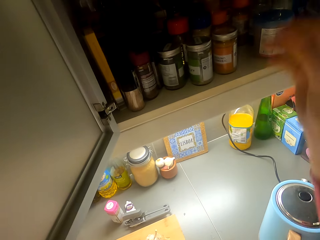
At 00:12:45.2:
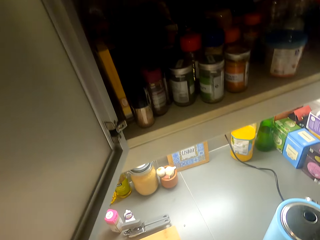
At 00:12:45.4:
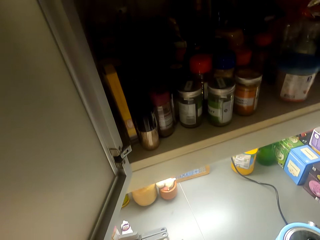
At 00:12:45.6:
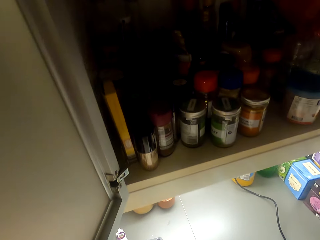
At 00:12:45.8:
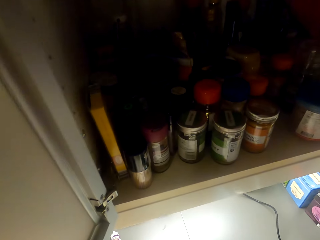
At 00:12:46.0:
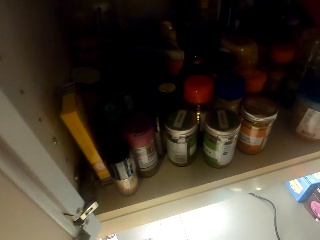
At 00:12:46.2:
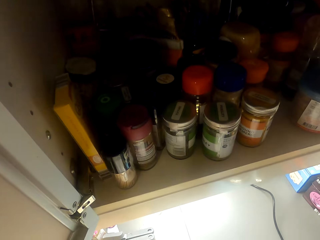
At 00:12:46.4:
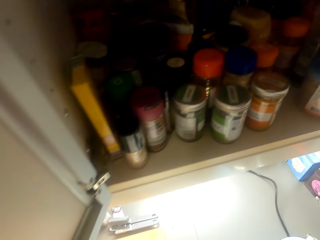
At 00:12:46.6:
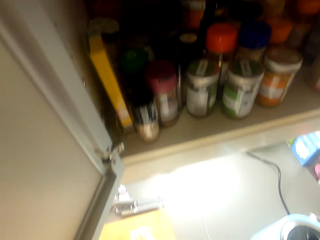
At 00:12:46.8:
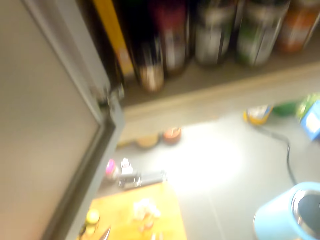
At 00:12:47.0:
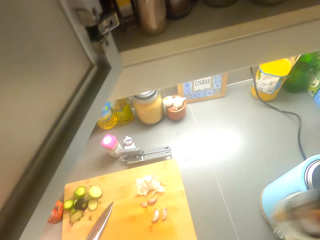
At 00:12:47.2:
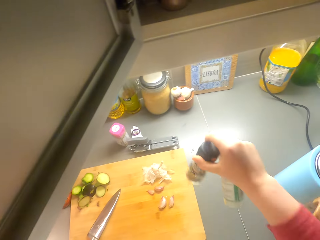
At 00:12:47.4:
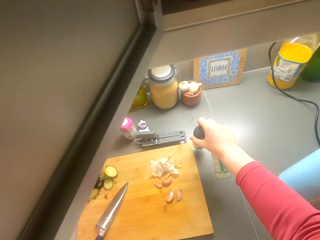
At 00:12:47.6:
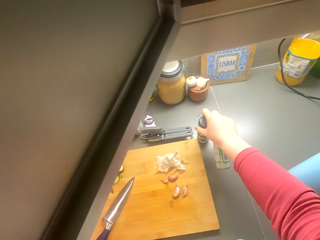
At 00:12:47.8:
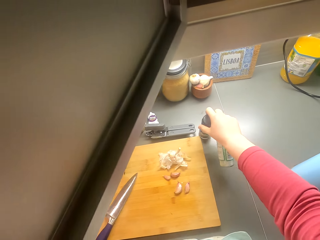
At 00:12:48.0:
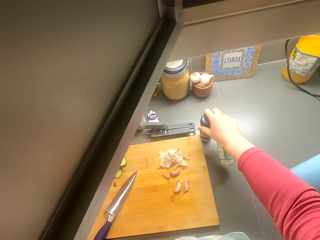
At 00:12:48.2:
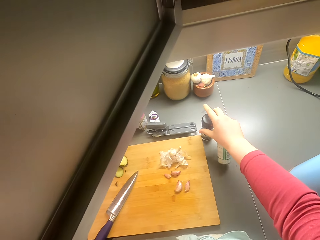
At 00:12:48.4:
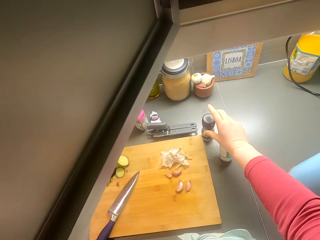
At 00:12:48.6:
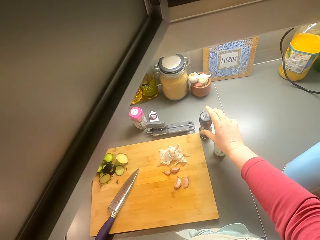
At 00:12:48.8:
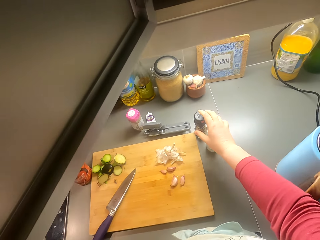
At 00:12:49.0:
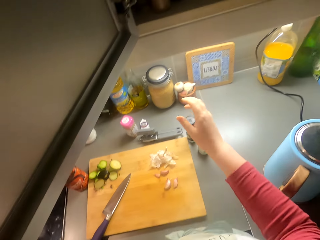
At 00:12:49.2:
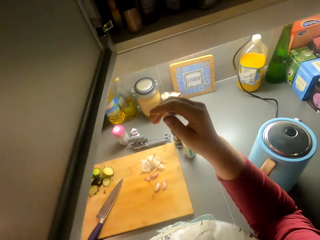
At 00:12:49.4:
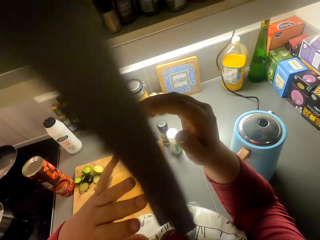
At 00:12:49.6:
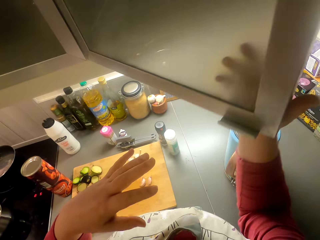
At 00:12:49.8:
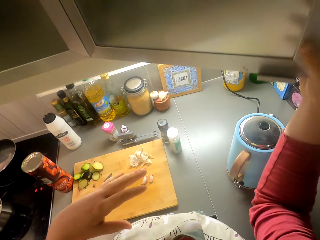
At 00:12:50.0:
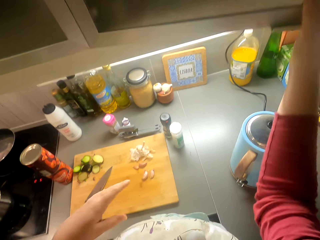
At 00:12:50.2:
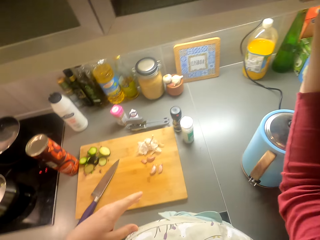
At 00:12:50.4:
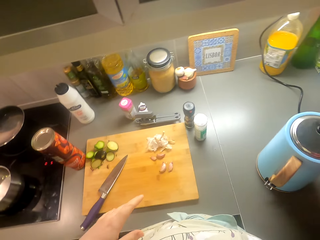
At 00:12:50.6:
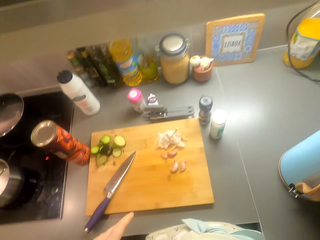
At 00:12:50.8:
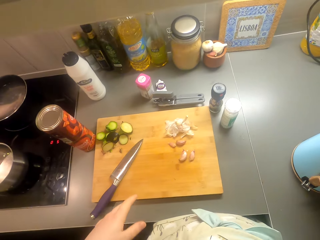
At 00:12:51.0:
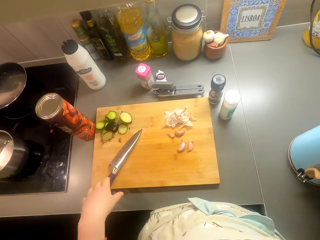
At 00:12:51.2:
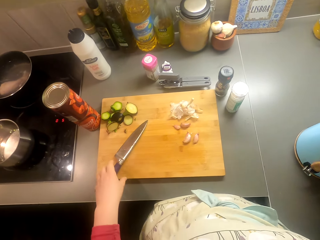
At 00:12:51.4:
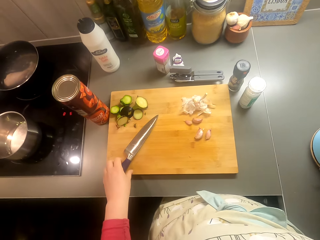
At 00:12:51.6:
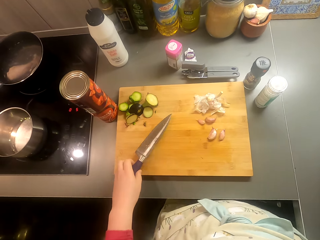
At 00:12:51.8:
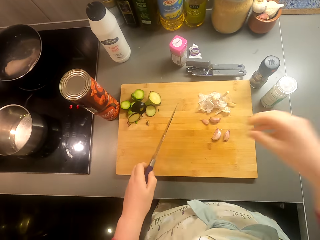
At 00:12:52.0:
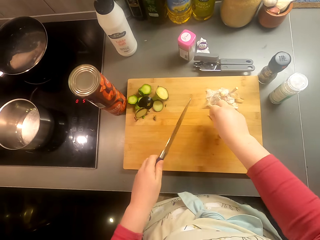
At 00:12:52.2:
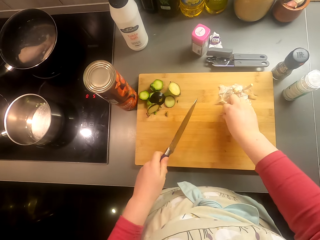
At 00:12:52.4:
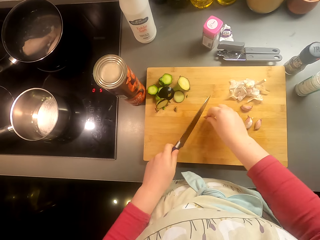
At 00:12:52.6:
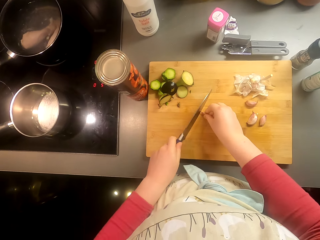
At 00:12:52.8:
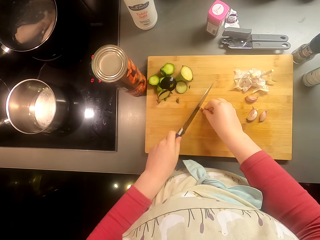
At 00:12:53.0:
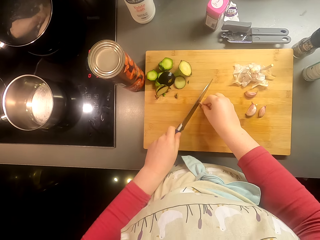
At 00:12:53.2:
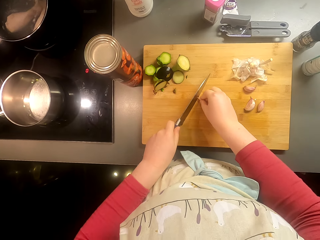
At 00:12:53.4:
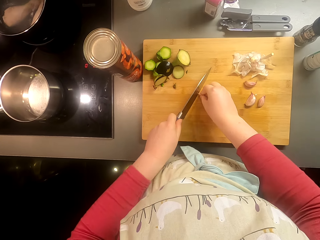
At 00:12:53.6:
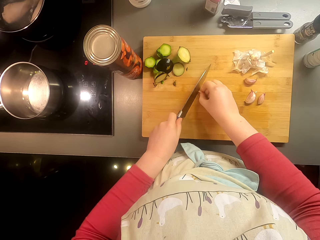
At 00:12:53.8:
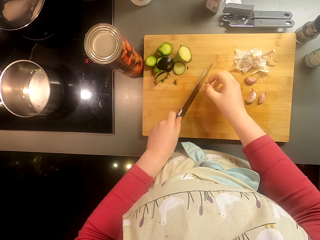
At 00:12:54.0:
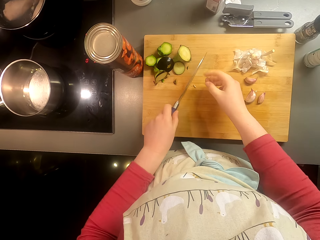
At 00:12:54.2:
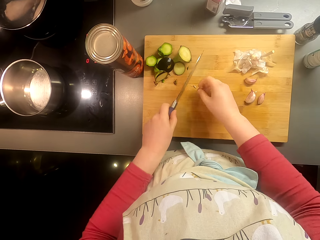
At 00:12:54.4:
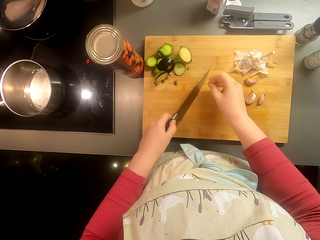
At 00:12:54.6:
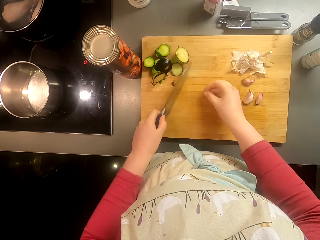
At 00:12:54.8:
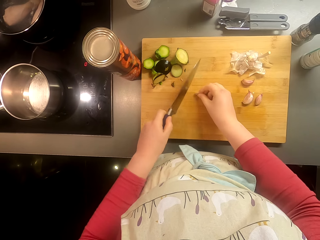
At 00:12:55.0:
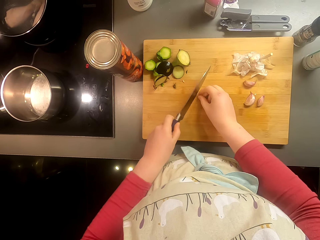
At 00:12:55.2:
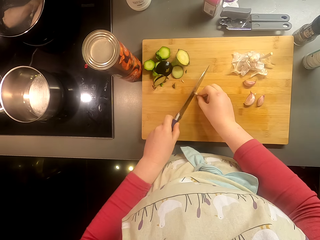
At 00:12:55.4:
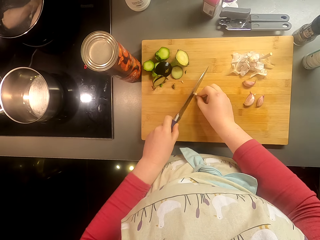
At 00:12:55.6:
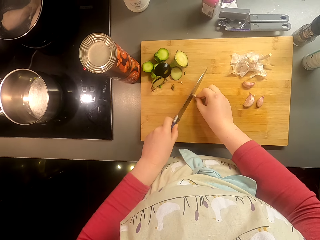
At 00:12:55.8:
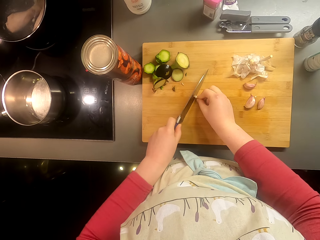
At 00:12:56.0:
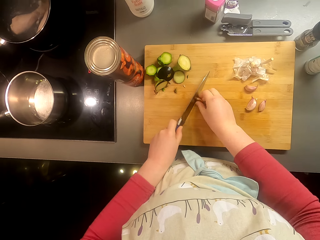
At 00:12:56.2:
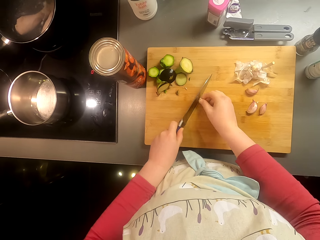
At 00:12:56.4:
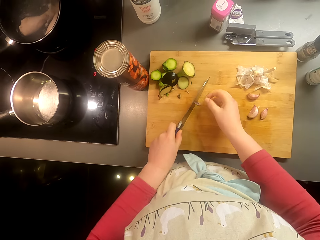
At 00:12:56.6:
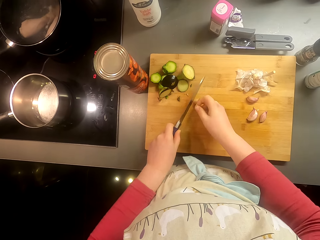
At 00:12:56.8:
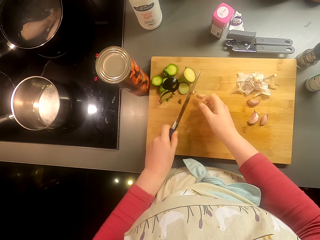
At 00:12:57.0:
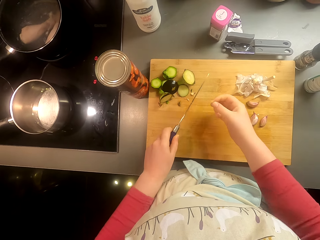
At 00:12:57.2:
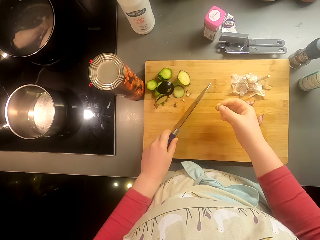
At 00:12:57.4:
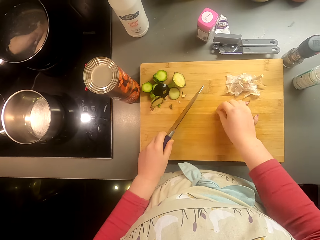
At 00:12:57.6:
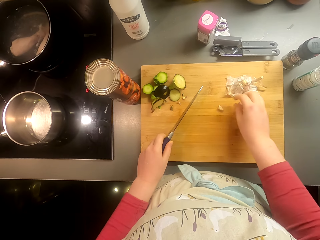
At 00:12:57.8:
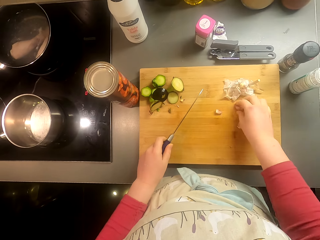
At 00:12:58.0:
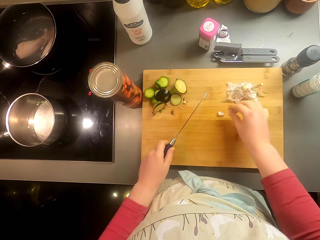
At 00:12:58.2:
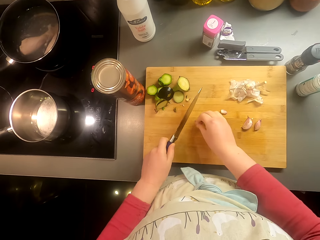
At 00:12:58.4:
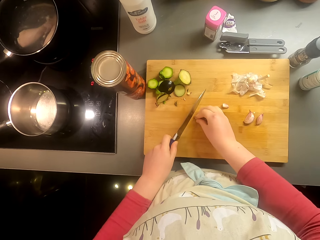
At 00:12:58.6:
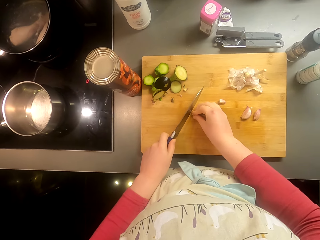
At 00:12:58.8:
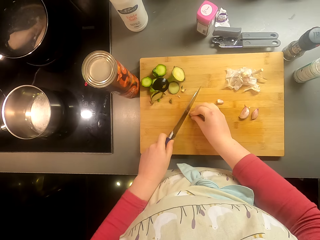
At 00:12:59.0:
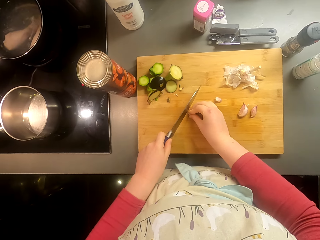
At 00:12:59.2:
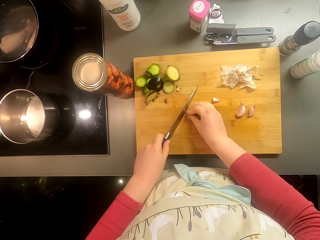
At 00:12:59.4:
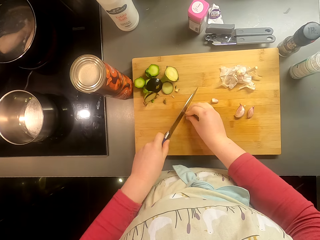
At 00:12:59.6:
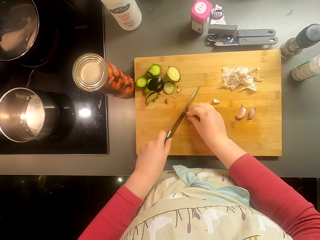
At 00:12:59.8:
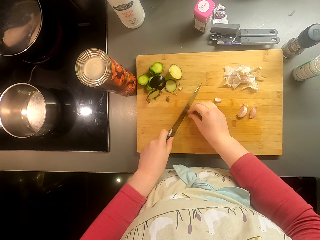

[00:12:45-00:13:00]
The camera wearer picks a bottle. They put the bottle on the kitchen area. They put the bottle on the kitchen area again. They close the cabinet door. They pick the knife. They cut the garlic.

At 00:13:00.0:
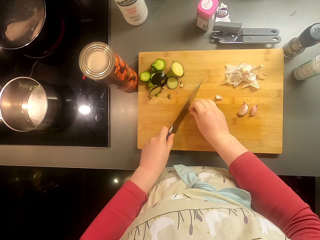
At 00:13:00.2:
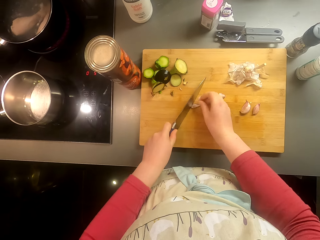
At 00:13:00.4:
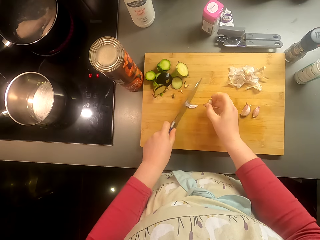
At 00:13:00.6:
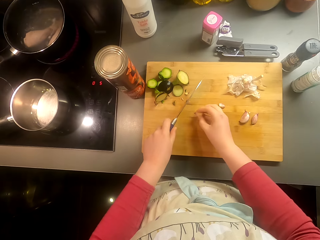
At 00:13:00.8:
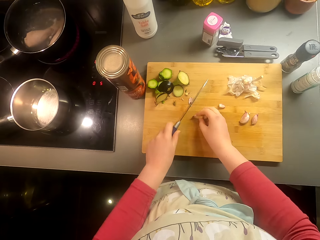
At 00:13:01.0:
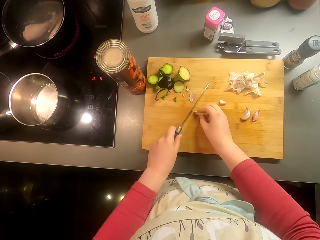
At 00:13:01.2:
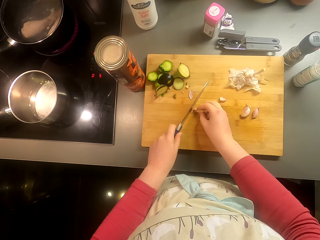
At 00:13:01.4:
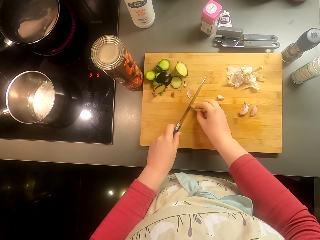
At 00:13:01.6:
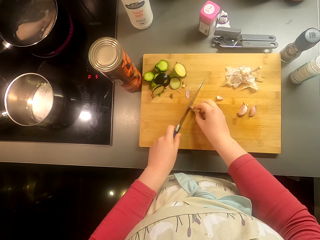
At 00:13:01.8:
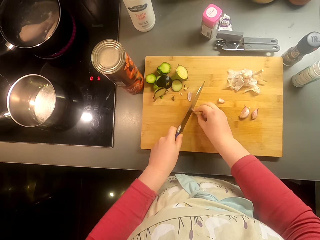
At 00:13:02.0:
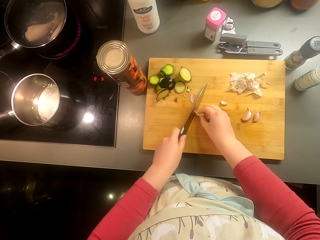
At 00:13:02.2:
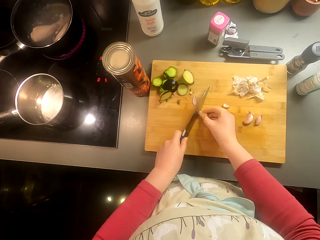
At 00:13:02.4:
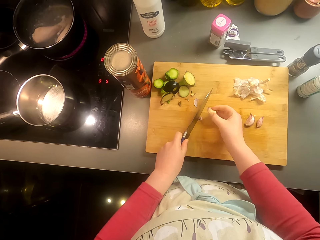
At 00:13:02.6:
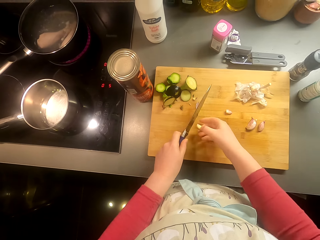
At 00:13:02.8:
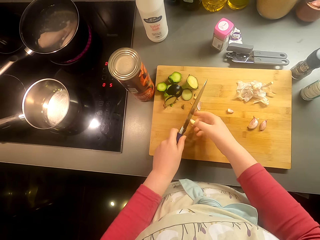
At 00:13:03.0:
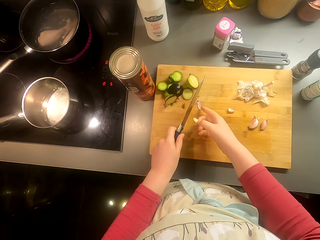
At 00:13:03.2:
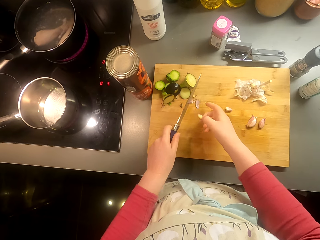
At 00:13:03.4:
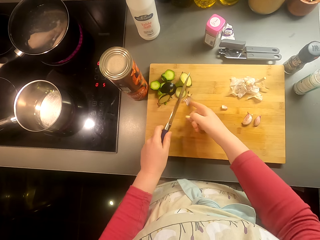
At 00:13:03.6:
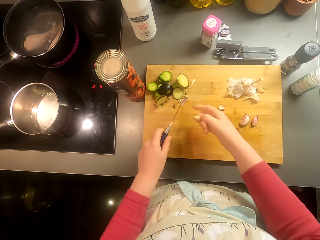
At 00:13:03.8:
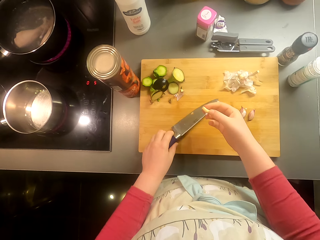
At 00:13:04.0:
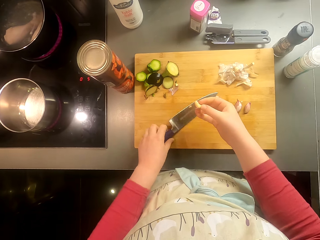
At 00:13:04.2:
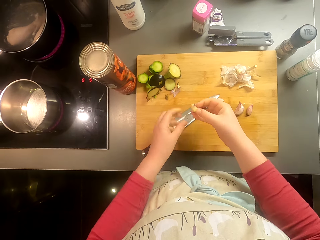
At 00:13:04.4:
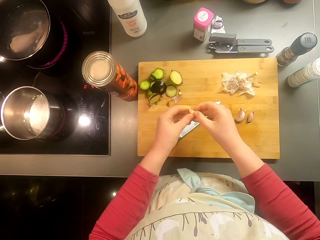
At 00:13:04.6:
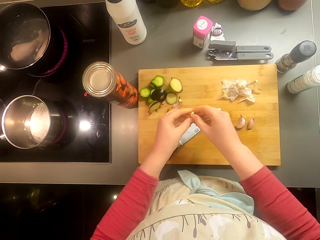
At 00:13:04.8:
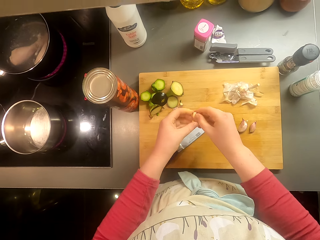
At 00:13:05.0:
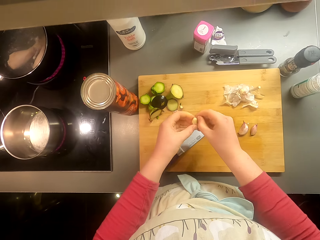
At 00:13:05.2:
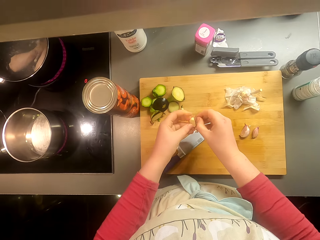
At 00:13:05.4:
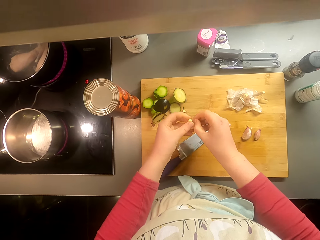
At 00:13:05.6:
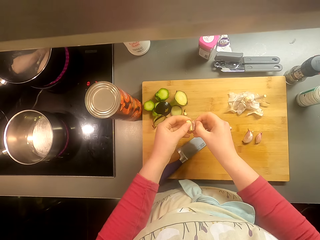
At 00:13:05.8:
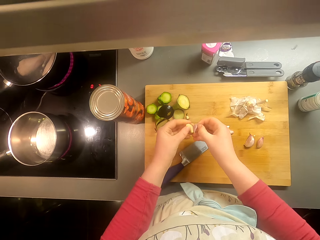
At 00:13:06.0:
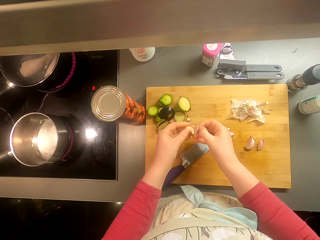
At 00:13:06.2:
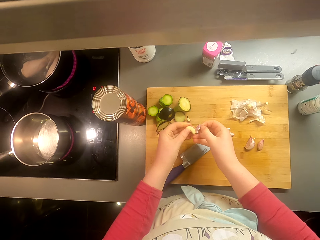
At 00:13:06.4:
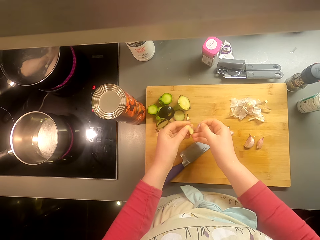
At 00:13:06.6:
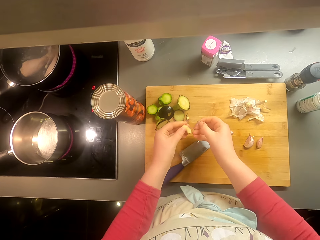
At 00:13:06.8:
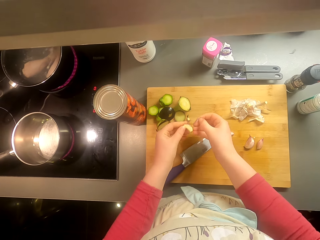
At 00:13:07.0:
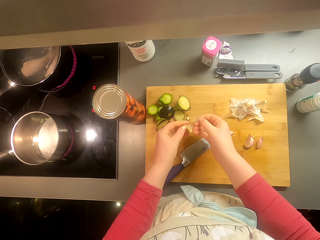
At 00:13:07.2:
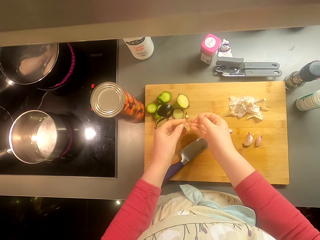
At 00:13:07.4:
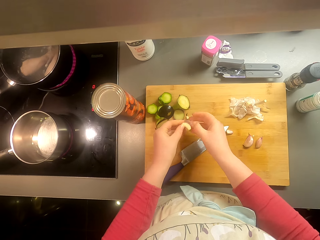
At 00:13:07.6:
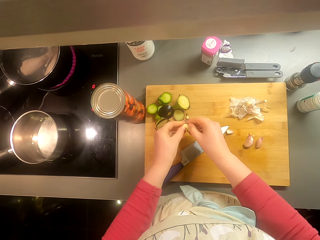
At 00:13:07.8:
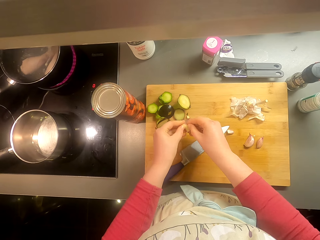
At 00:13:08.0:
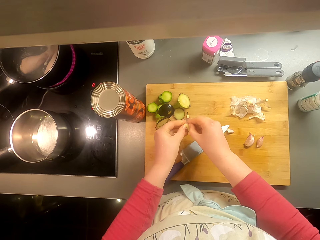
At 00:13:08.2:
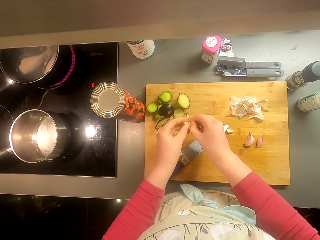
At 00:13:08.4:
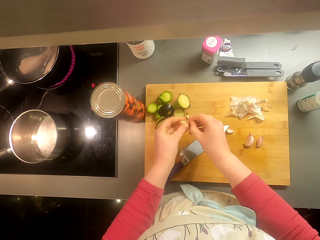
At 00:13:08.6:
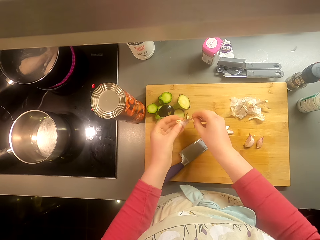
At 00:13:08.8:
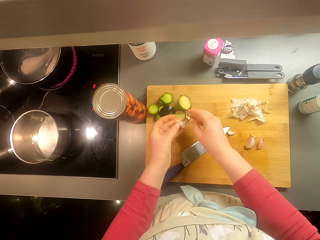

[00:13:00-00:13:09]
The camera wearer removes the garlic peels.
